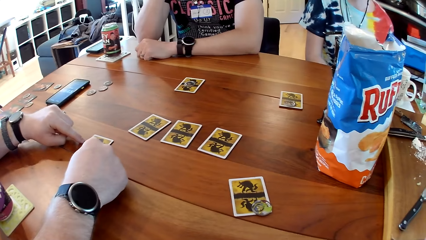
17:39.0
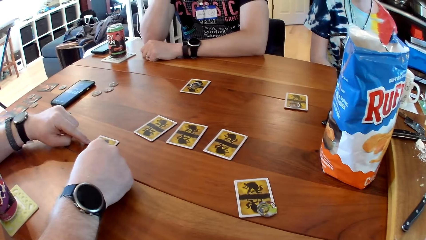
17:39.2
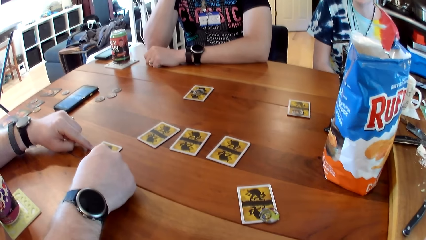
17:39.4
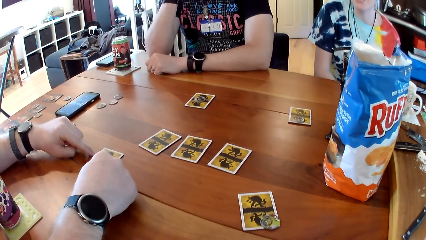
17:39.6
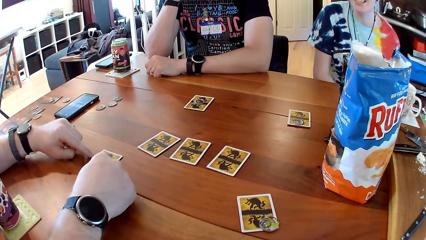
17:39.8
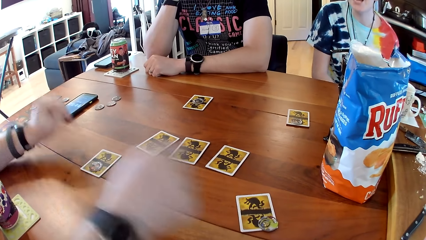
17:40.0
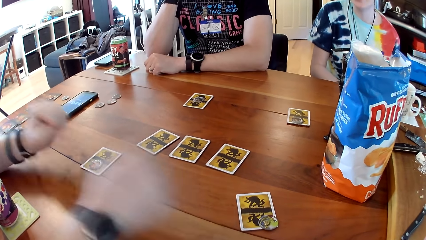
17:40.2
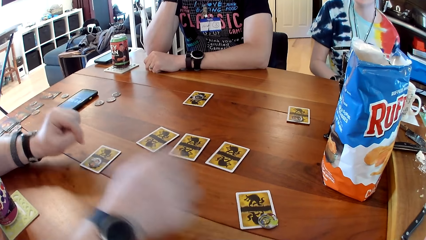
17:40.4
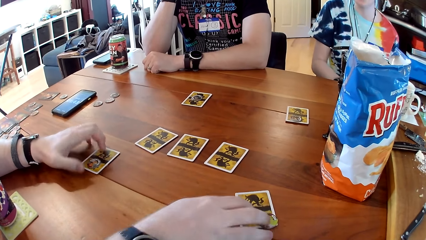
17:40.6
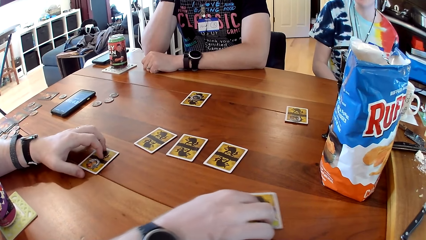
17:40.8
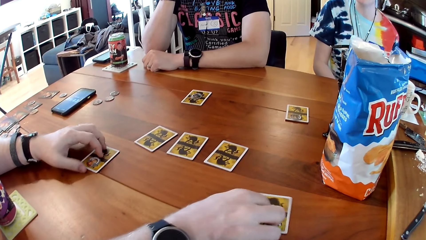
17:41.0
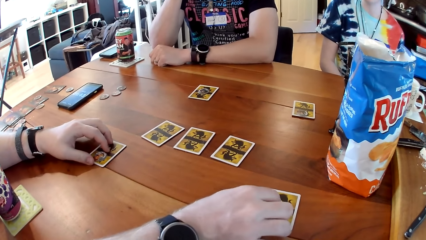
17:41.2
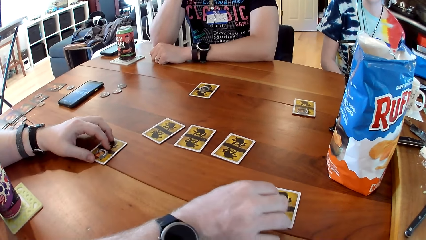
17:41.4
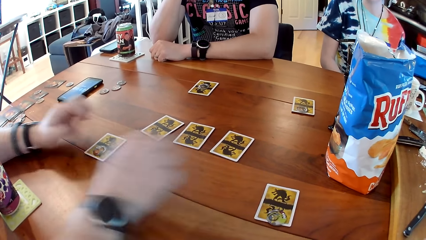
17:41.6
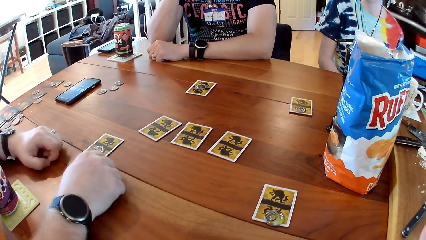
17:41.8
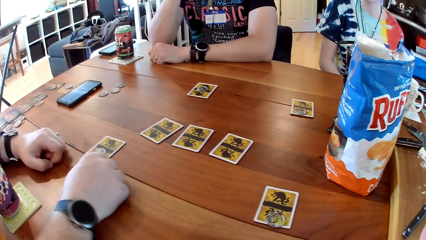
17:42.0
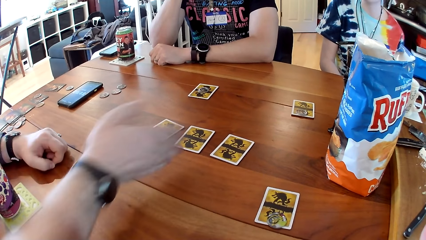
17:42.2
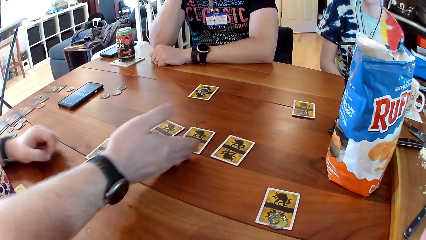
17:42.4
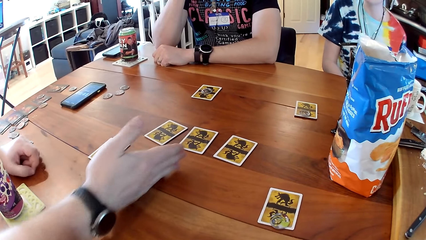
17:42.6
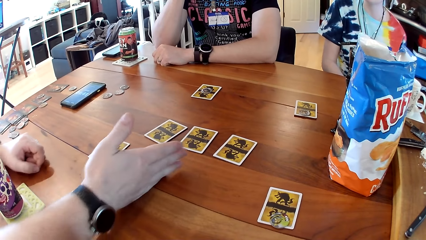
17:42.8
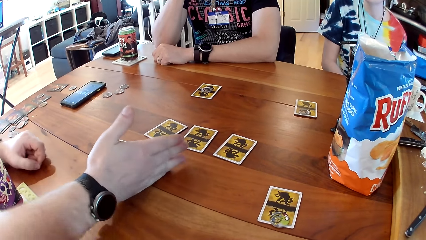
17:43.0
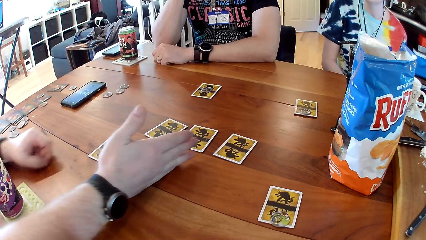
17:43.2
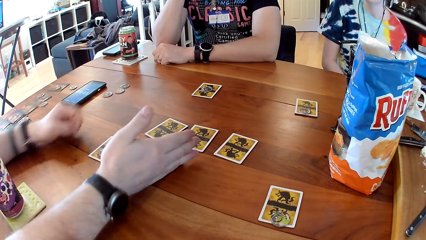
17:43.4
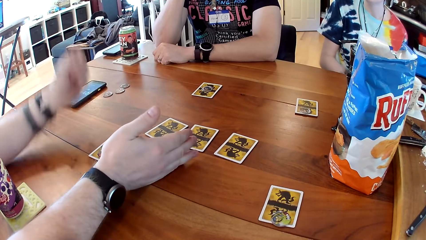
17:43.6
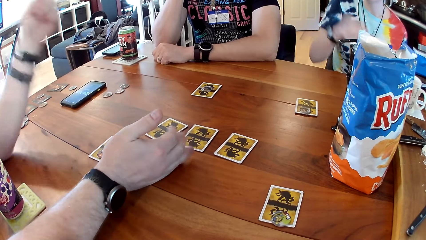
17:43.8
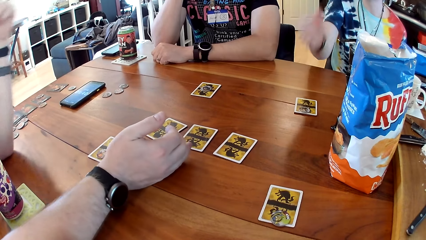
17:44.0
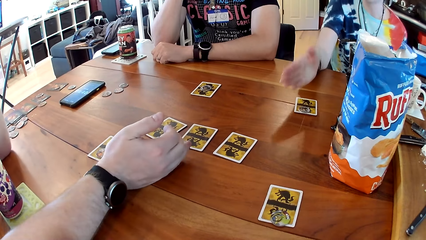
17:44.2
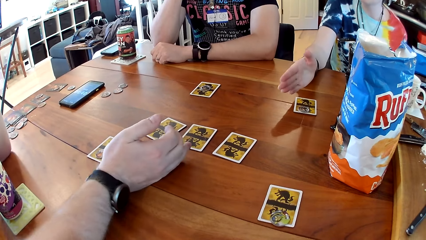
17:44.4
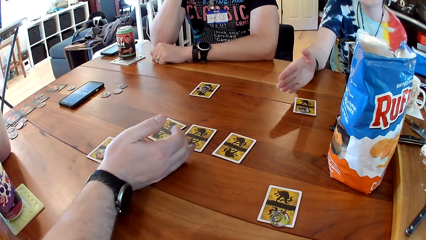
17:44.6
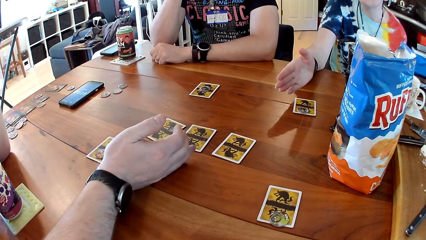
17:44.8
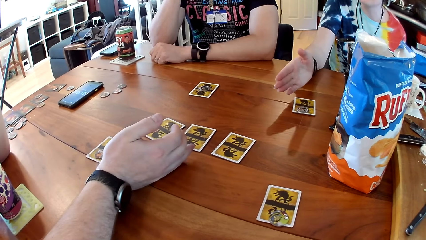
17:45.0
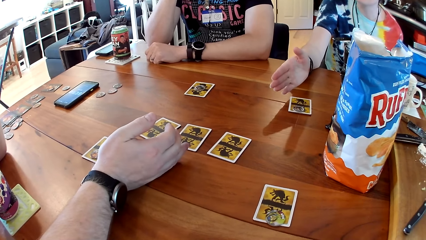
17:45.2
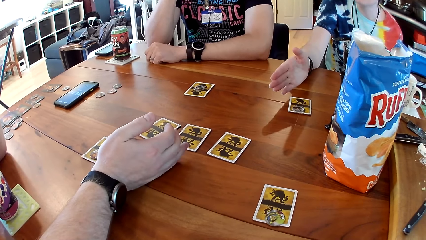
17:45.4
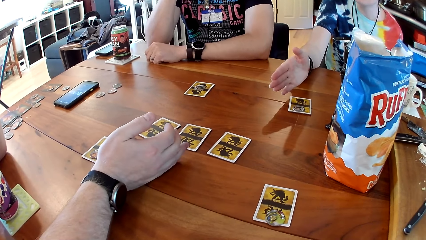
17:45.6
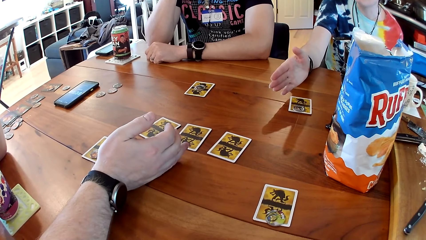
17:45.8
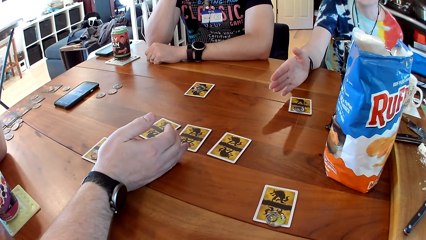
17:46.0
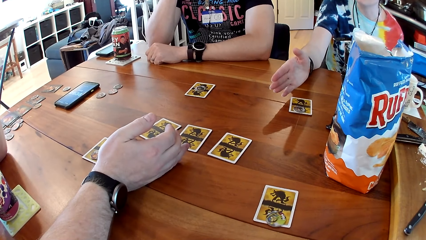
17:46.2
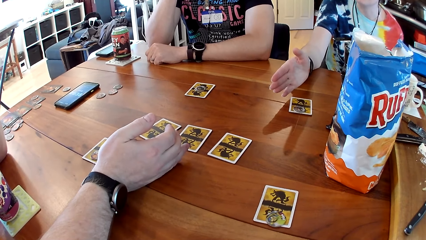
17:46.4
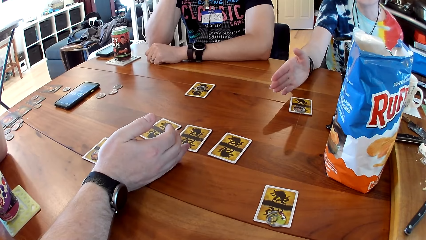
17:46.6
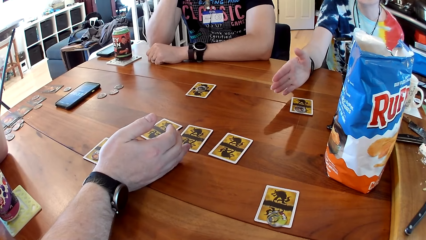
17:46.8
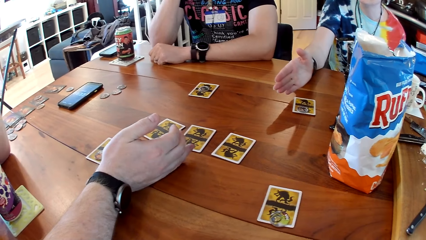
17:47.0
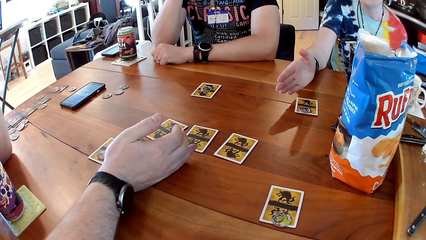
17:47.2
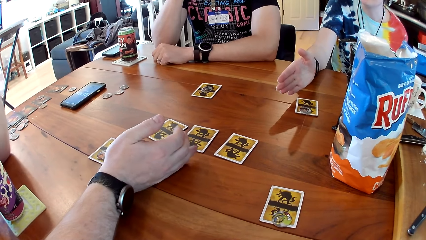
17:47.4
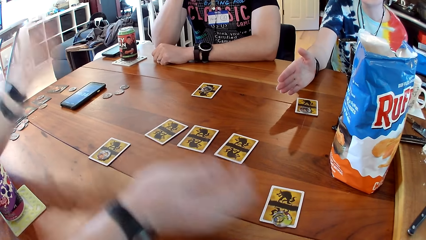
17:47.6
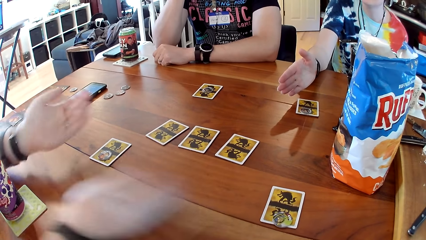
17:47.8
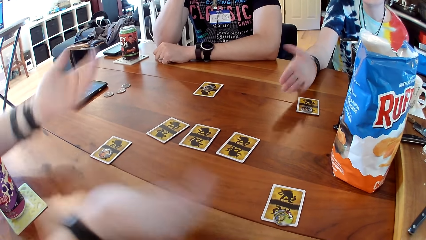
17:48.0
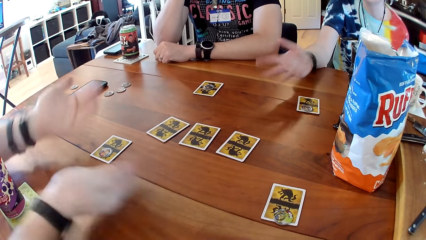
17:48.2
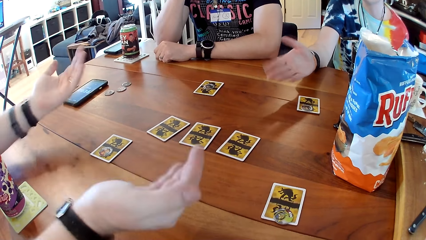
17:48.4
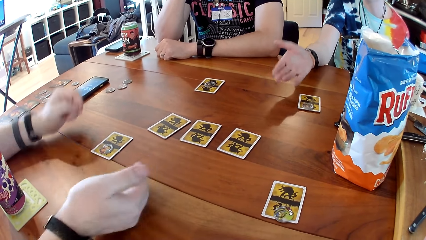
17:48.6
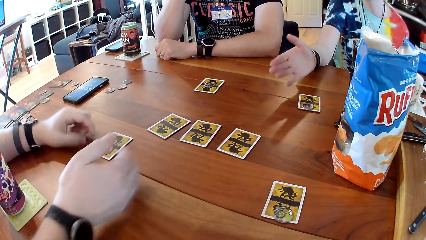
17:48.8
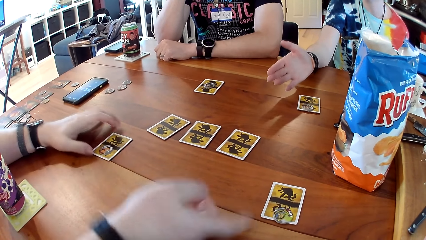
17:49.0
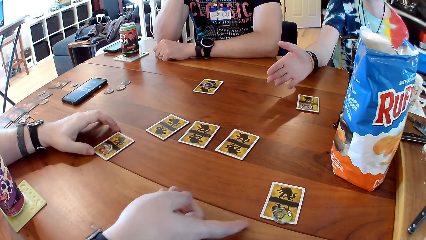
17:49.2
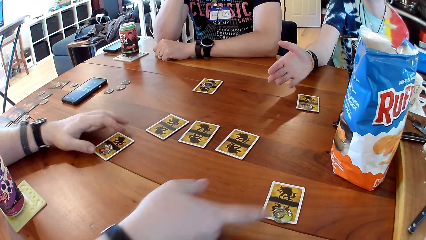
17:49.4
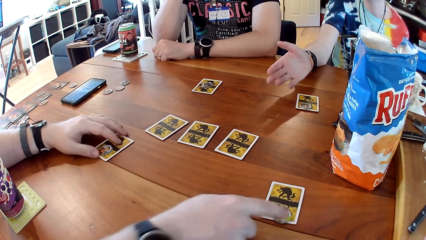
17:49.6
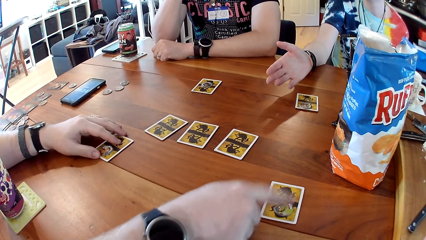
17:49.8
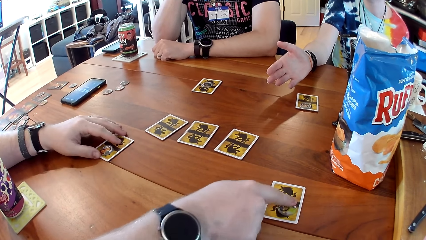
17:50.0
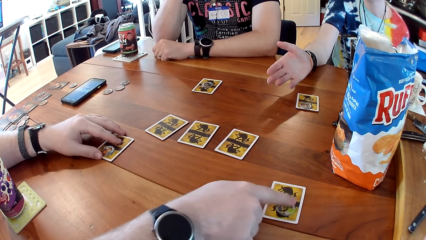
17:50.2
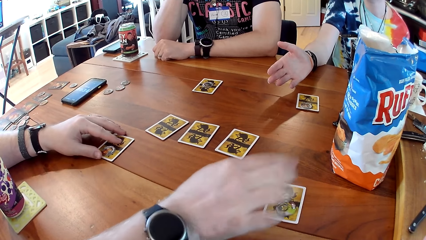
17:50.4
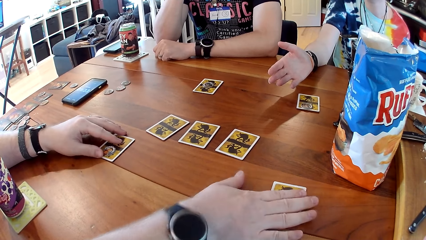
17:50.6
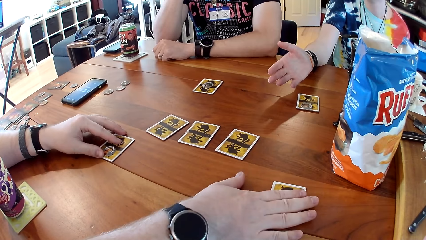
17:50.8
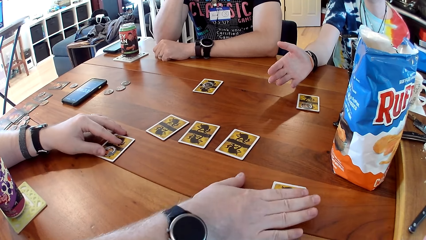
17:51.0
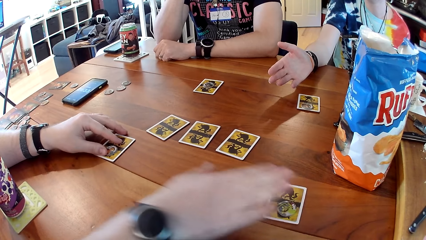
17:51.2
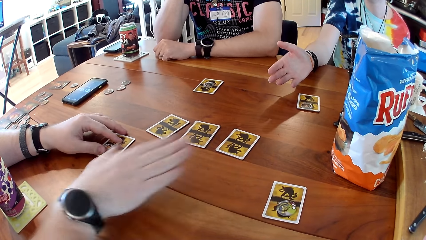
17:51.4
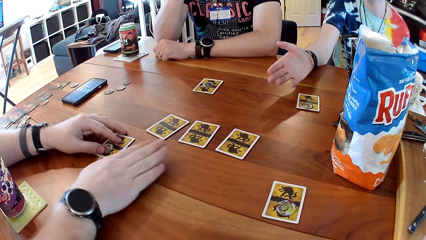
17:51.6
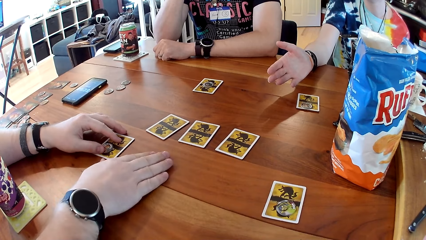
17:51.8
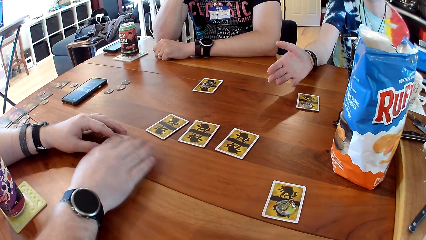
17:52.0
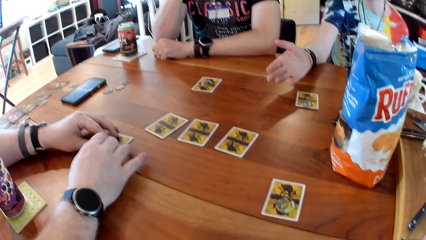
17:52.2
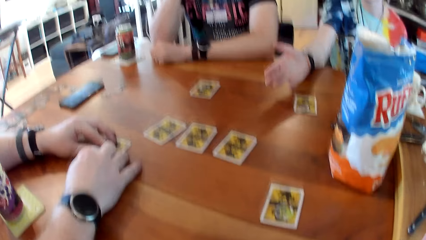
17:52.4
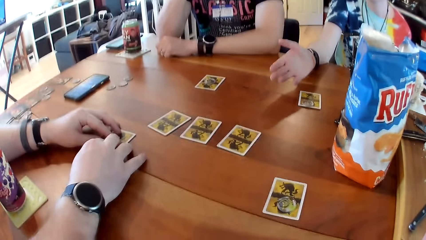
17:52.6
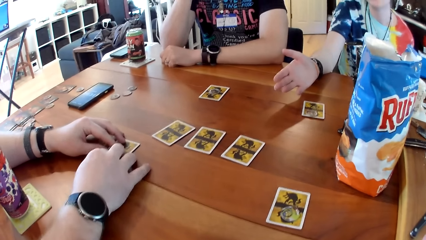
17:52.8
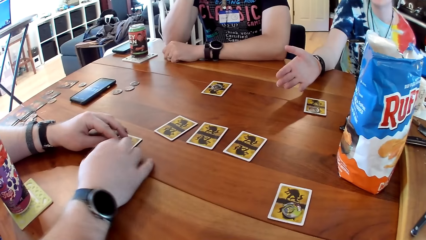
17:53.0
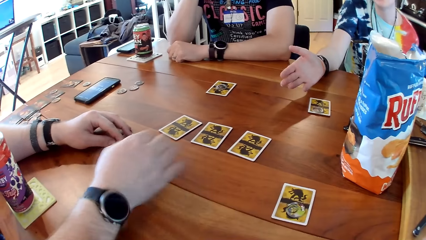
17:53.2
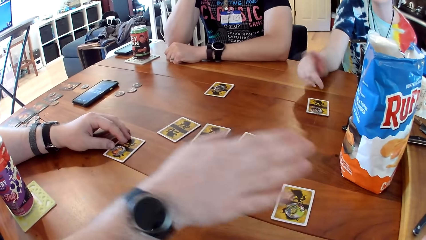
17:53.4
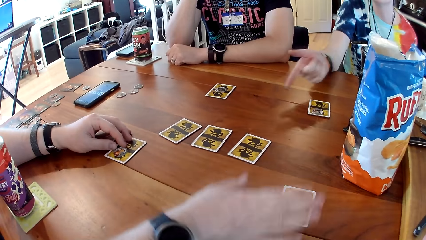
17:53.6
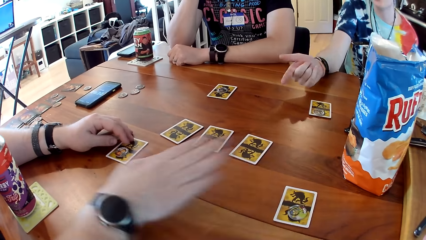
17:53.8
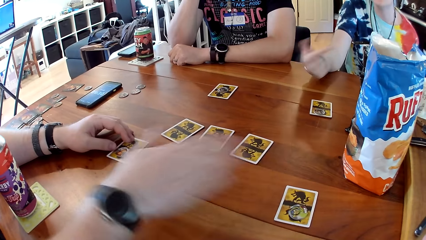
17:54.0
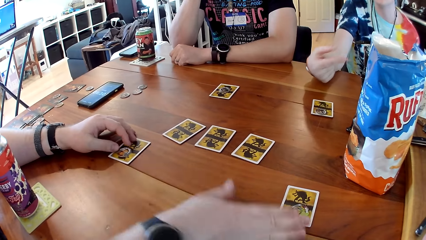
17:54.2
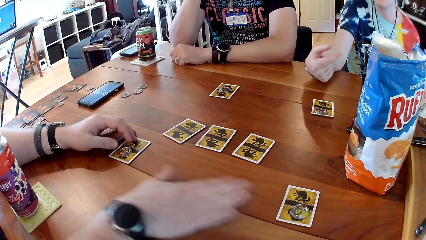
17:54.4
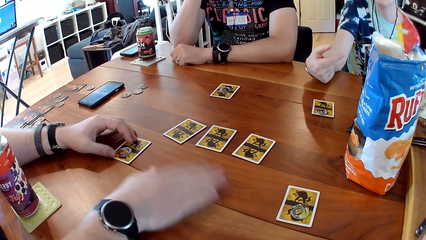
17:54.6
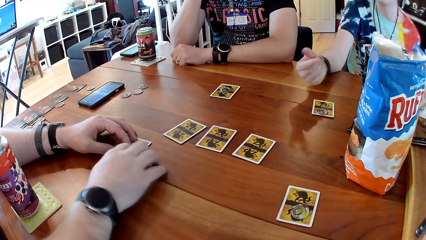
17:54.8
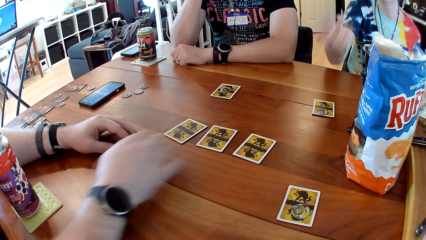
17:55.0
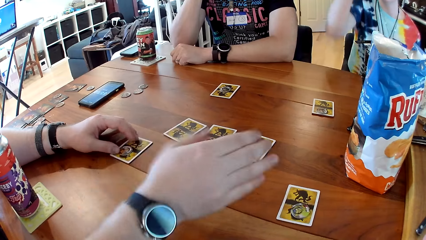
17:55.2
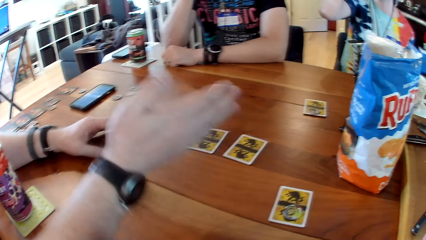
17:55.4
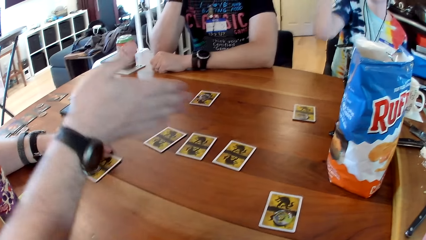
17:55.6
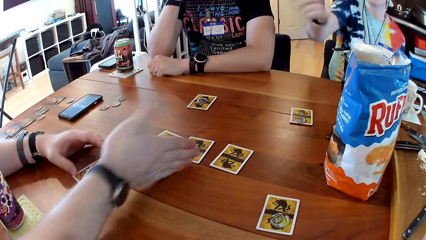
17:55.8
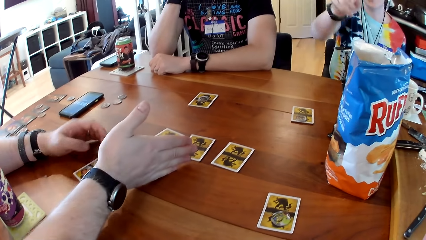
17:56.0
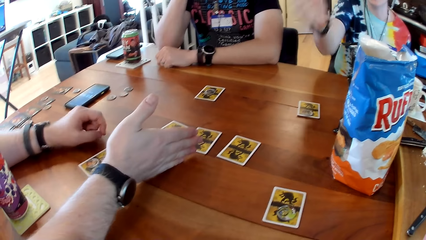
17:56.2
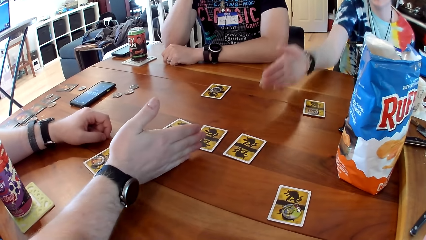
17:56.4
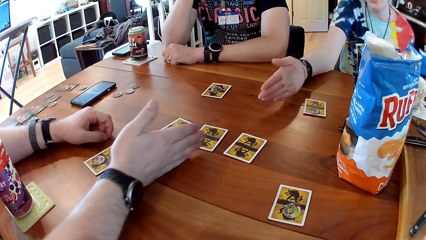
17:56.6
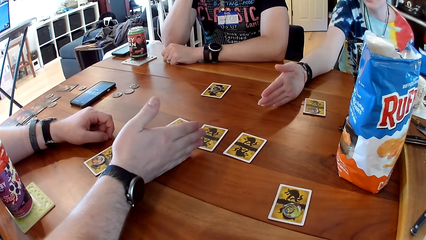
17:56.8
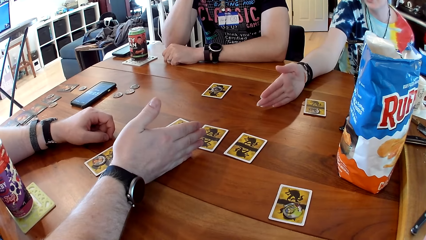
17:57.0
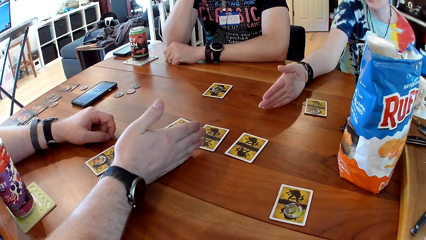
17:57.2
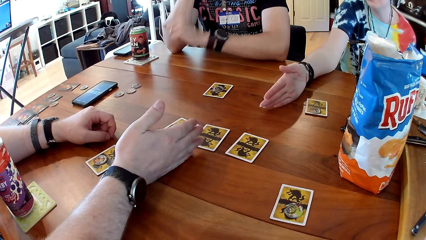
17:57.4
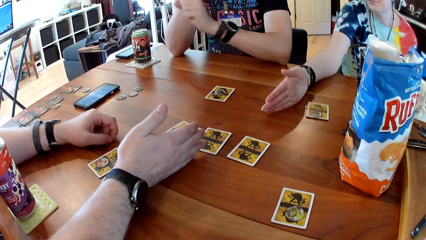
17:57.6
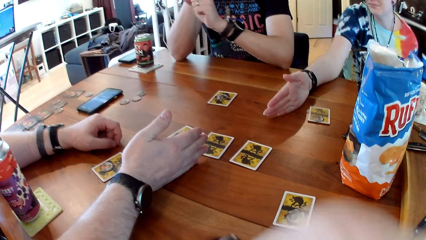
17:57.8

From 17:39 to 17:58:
A man moves a card on the table with his right hand. The man interacts with the camera wearer, another man and a woman at the table. The first man holds a card on the table with his left hand and touches a card on the table with his right hand. The first man touches the card in his left hand with his right hand. He does it again. The first man places his right hand onto the table. The woman places her right hand onto the table.
